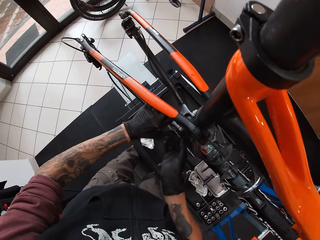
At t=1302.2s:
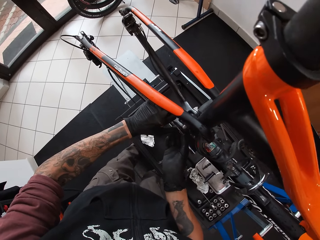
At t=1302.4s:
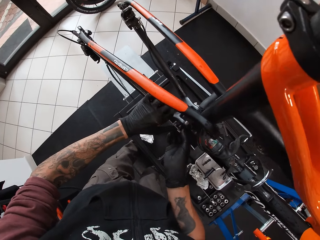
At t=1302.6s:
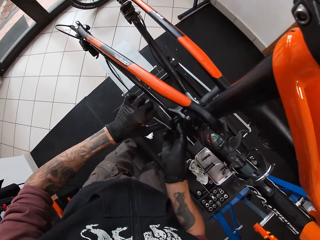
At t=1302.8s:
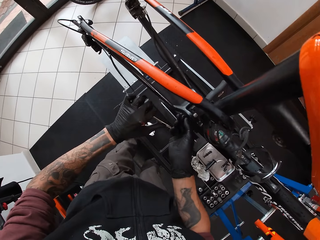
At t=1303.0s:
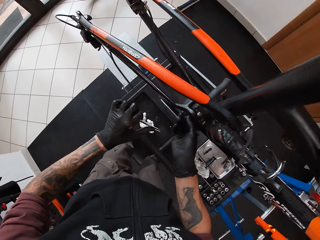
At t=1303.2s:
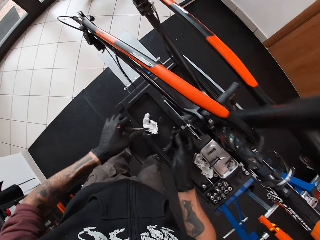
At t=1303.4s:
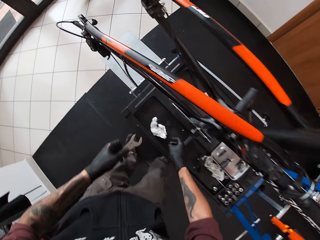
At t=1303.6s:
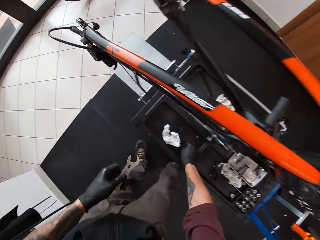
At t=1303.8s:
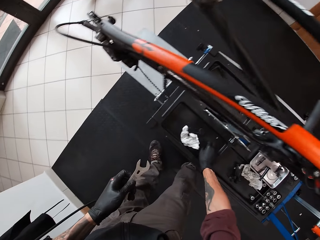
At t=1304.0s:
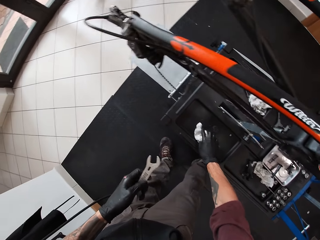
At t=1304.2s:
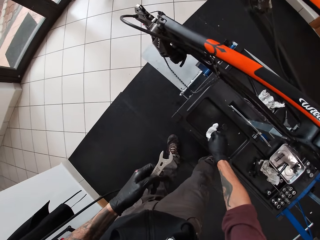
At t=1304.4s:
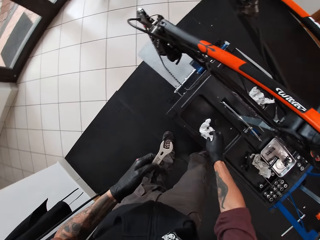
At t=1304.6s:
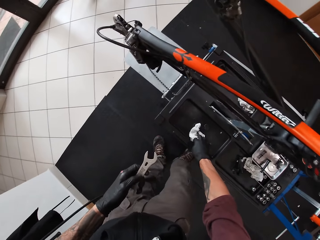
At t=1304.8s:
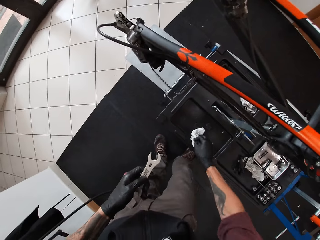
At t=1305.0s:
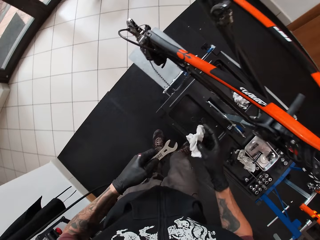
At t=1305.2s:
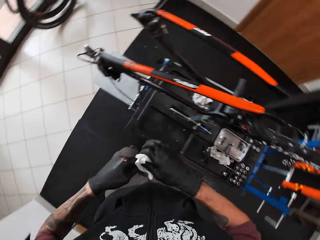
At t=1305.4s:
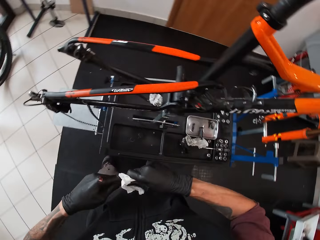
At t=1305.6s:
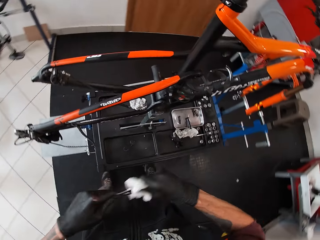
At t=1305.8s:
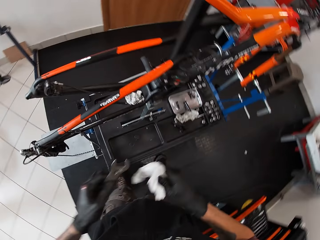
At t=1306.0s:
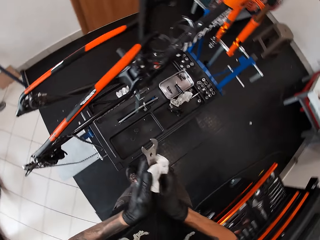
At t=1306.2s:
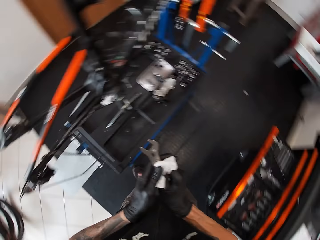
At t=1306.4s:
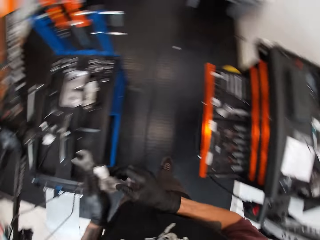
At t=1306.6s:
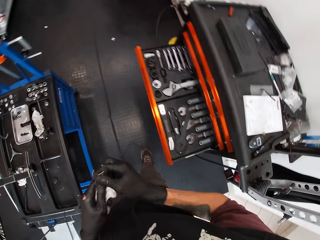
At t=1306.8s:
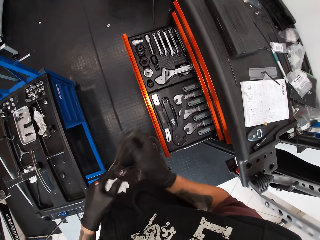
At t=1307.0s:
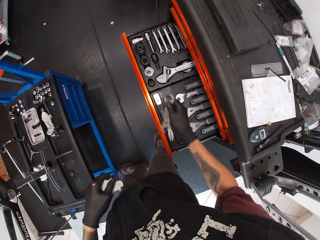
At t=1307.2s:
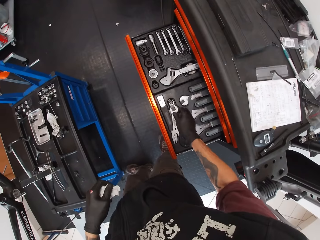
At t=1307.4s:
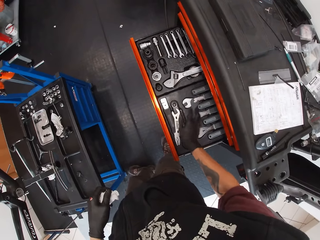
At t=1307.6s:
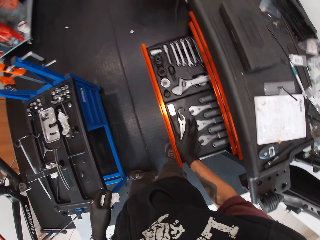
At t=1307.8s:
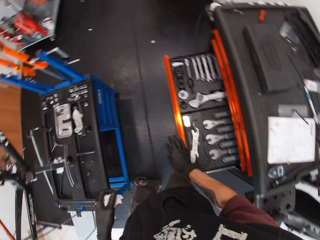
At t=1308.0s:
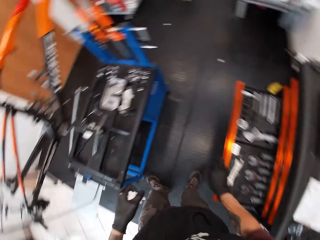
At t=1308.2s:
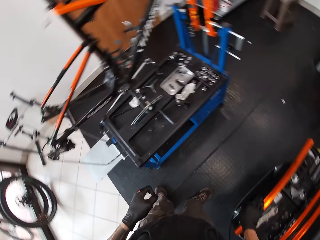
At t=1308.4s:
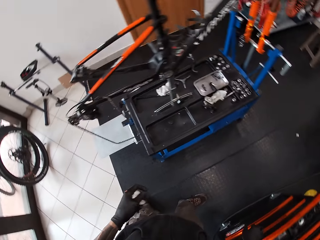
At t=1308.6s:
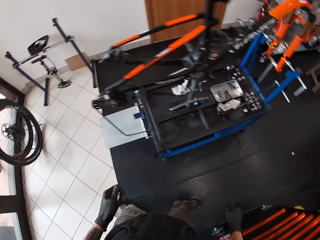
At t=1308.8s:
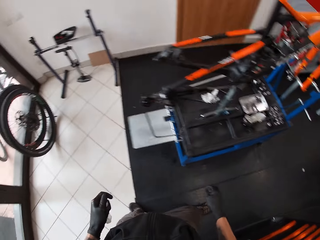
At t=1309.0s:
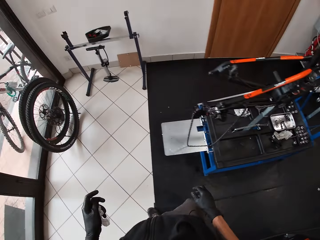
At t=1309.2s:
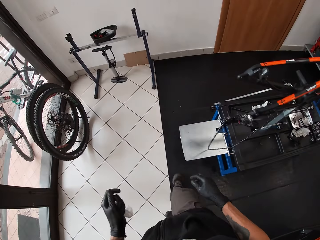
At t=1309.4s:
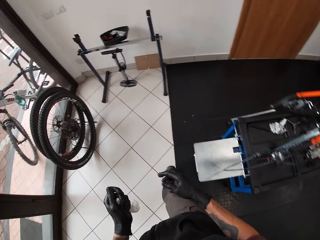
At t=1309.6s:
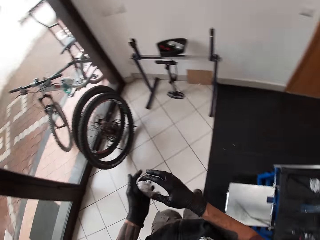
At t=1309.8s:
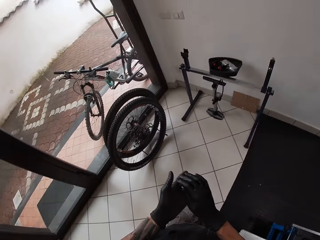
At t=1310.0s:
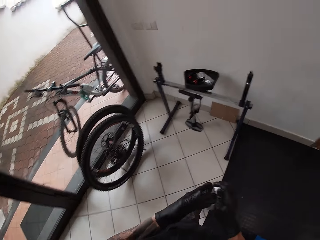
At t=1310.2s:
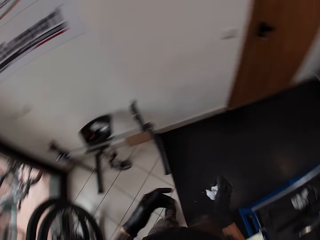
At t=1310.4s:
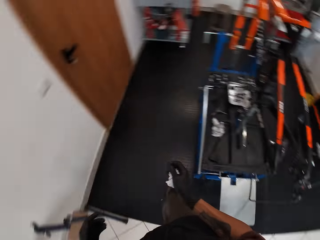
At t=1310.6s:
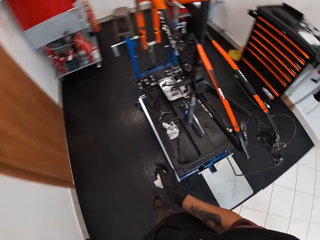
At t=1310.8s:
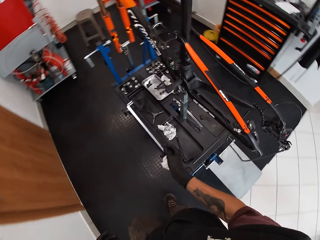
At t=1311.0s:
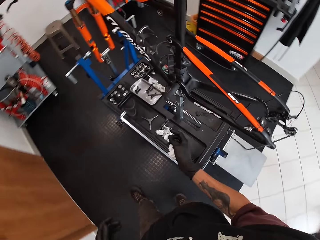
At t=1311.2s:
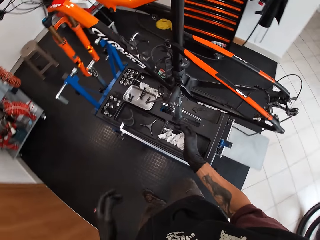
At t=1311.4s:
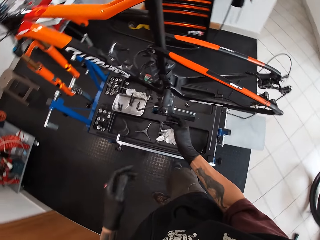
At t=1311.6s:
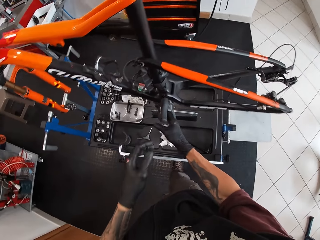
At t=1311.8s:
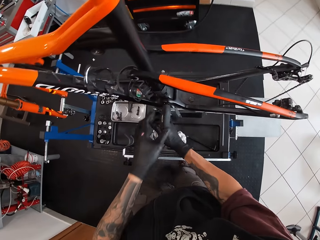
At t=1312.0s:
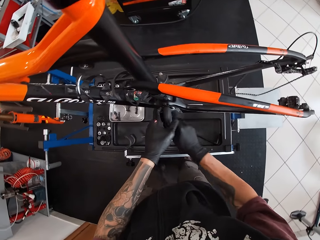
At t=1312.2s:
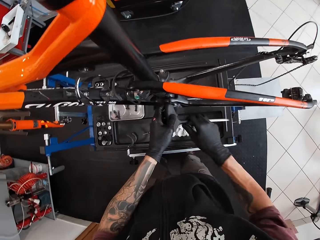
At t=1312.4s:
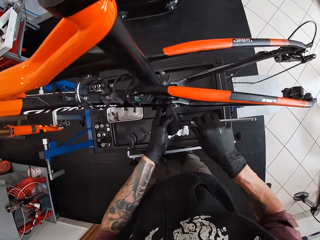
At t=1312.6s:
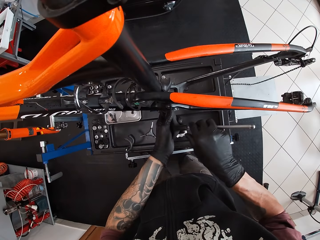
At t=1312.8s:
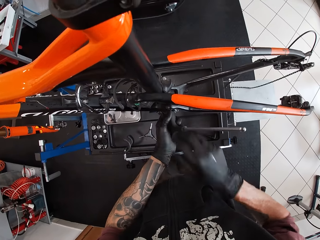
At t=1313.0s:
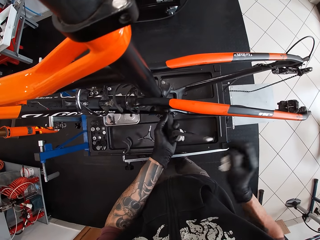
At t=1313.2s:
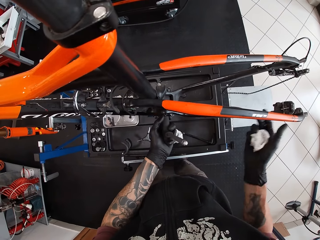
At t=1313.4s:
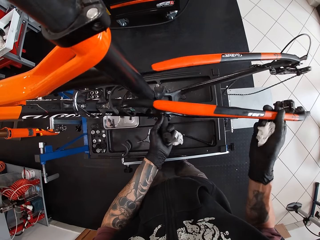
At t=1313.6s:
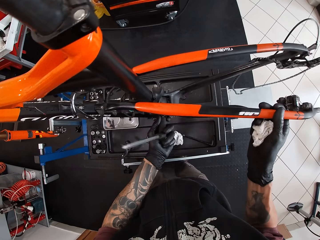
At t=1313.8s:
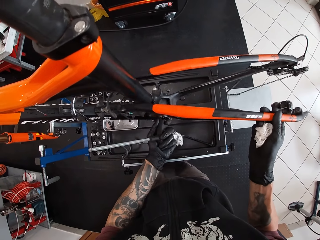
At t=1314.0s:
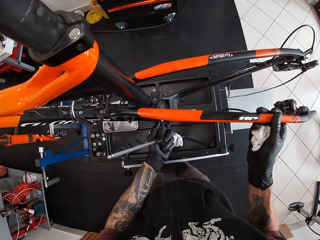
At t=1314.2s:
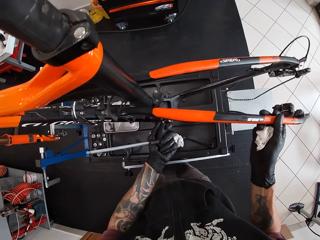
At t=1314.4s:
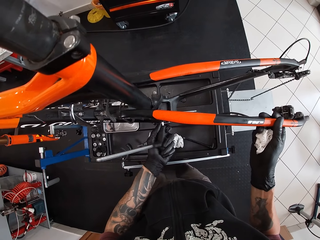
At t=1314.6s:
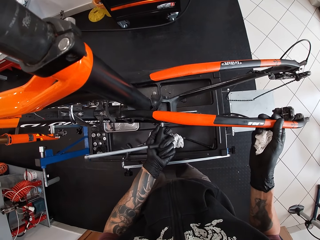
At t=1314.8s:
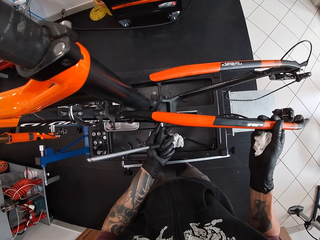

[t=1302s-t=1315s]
The camera wearer removes the spanner on the bolt with his gloved left hand. He removes the bolt from the bicycle with his gloved right hand. He drops the bolt on the workbench with his gloved right hand. He picks up the tissue paper on the workbench with his gloved right hand. He cleans the spanner in his gloved left hand with the tissue in his gloved right hand. He collects the tissue paper in his gloved right hand with his gloved left hand. He collects the spanner from his gloved left hand with his gloved right hand. He places the spanner in the drawer with his gloved right hand. He closes the drawer with his gloved right hand. He walks around. He transfers the tissue in his gloved left hand to his gloved right hand. He holds the T handle hex key on the bolt in the bicycle with his gloved right hand. He turns the T handle hex key on the bolt in the bicycle with both gloved hands. He repairs the bicycle. He shakes the seat stay with his gloved right hand. He lifts the bicycle.

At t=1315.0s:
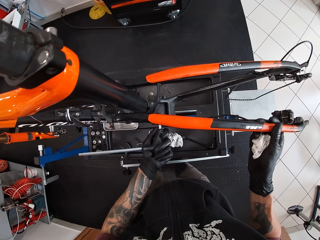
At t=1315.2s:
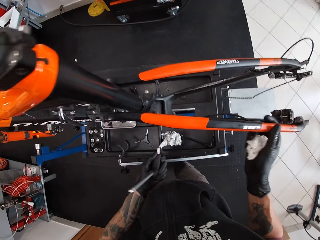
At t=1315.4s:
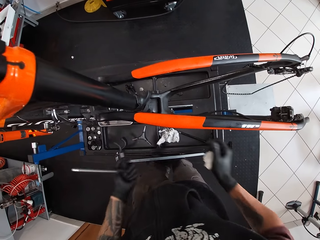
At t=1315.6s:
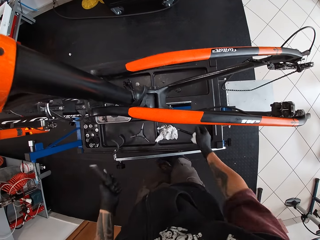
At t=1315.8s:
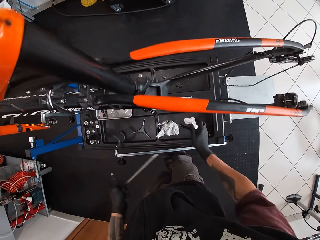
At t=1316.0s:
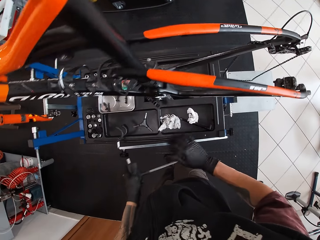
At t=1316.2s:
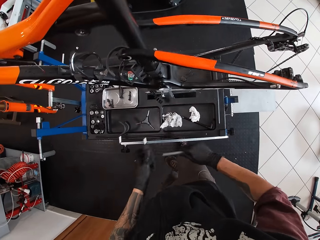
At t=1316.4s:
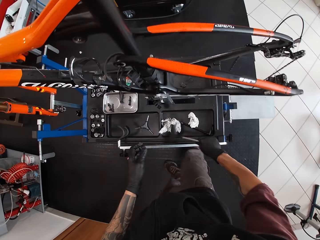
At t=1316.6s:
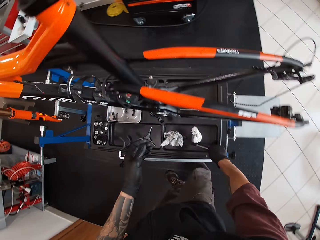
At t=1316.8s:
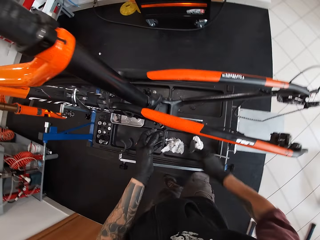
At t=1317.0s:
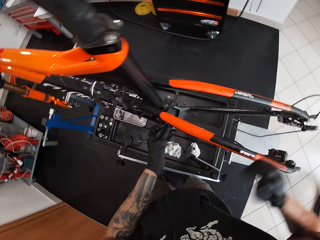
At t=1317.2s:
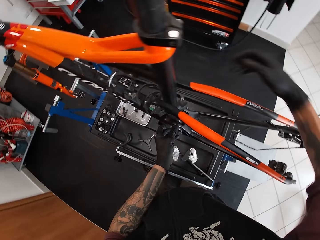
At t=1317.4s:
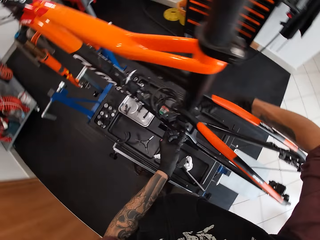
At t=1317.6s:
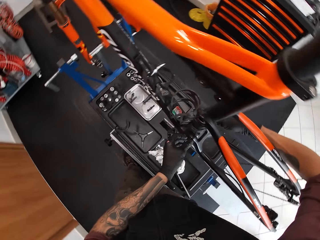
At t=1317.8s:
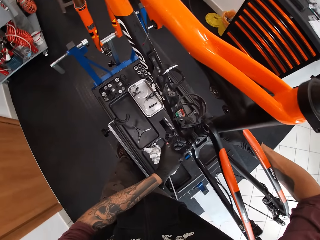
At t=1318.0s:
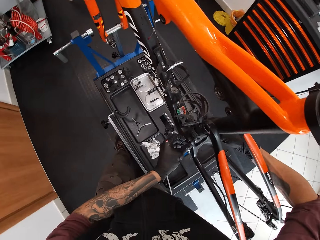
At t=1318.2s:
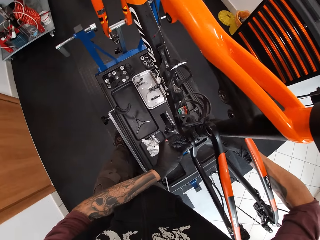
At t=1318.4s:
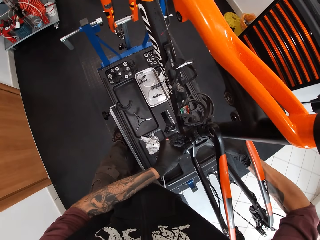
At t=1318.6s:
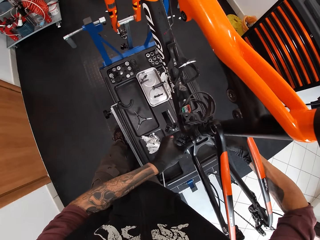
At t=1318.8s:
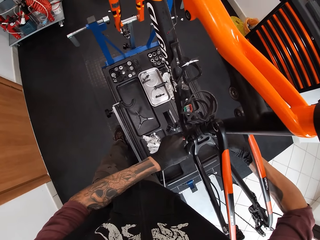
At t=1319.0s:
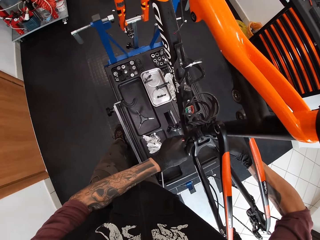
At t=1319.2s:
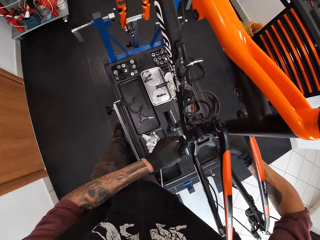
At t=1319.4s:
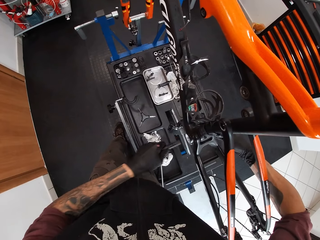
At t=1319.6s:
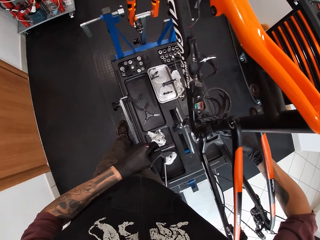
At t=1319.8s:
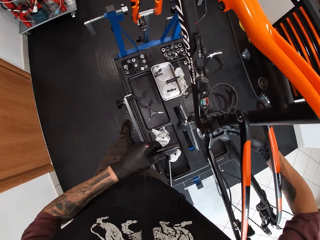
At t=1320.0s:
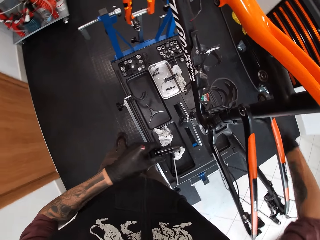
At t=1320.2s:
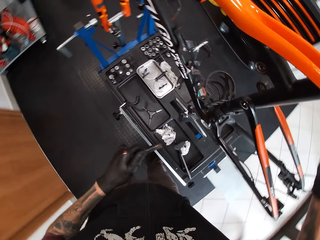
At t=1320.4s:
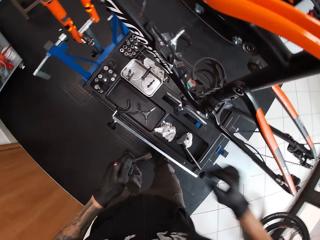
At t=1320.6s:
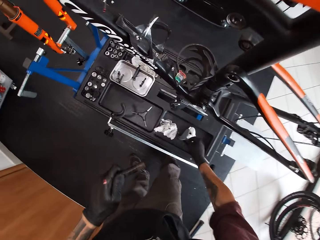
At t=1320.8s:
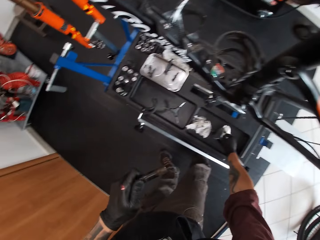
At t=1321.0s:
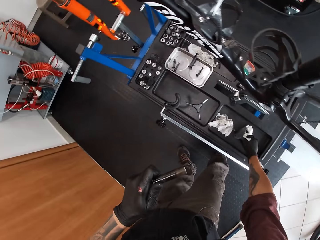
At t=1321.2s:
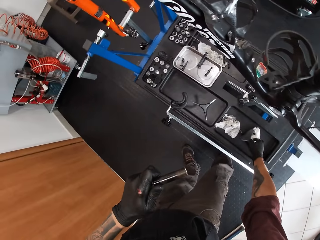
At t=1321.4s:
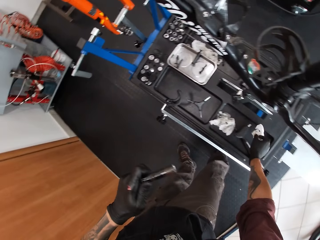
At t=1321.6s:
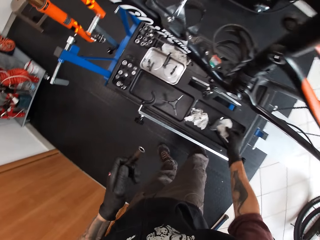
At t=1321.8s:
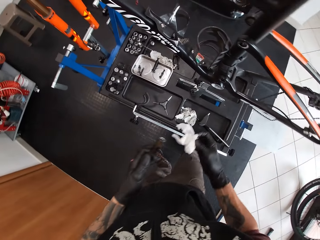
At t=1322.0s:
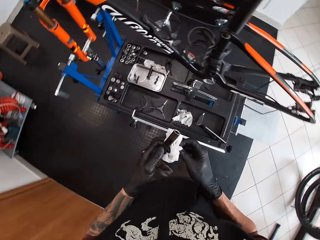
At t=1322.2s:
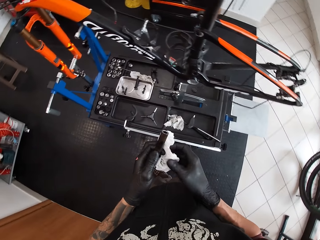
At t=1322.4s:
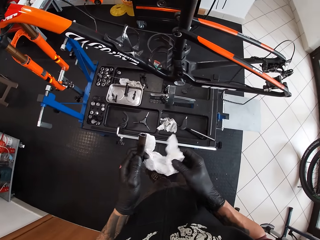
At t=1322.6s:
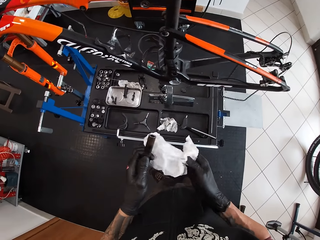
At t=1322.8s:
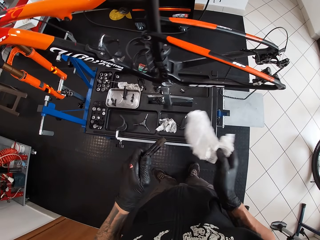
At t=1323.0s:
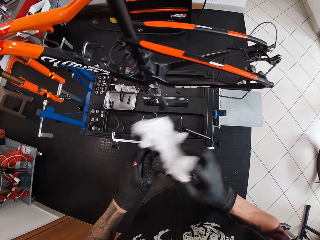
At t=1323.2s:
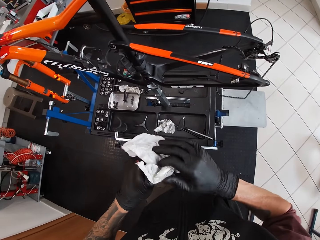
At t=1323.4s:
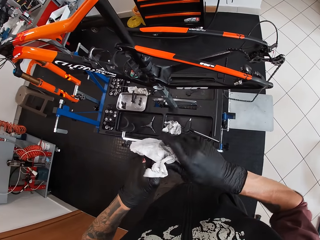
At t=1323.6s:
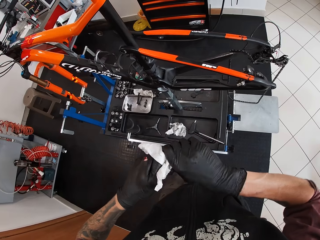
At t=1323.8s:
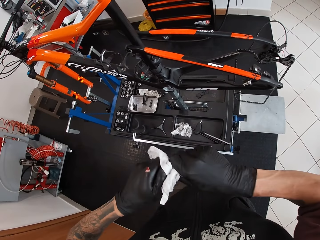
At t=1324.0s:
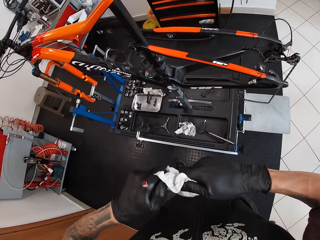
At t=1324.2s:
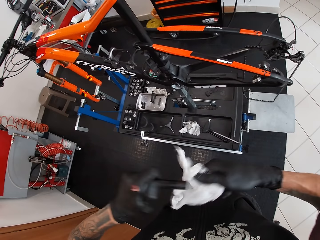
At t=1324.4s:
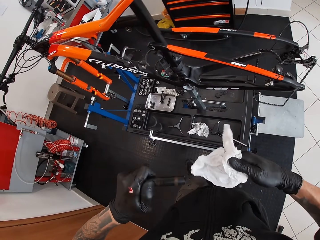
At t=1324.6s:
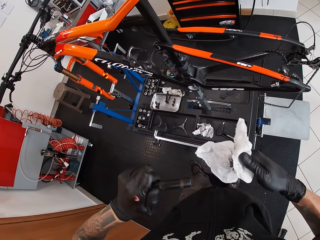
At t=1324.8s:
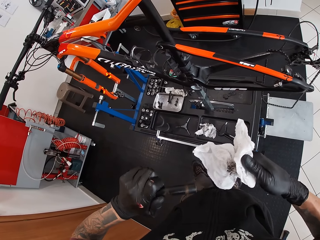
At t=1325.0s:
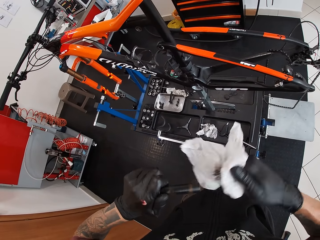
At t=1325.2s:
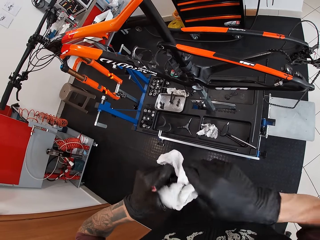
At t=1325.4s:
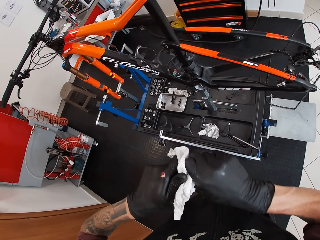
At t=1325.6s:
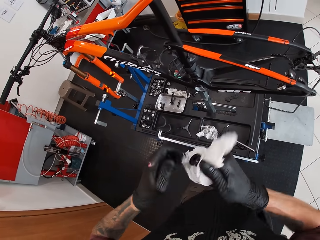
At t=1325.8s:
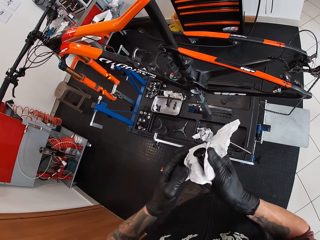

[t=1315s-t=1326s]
The camera wearer removes a screwdriver or T handle hex key from the bicycle. He drops the tissue paper on the workbench with his gloved right hand. He collects the T handle hex key from his gloved left hand with his gloved right hand. He drops the T handle hex key on the workbench with his gloved right hand. He removes a spindle from the sit stay with his gloved left hand. He picks up the tissue on the workbench with his gloved right hand. He holds the tissue paper with both hands. He cleans the spindle in his gloved left hand with the tissue paper in his gloved right hand.
